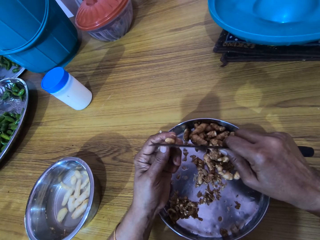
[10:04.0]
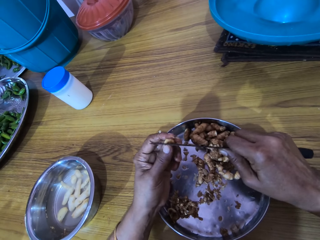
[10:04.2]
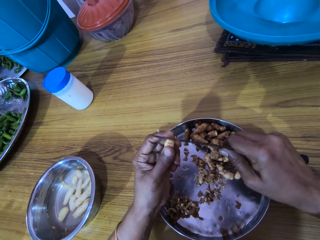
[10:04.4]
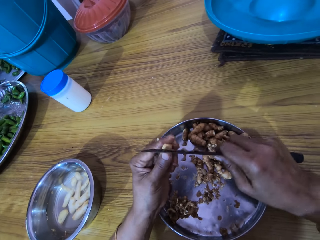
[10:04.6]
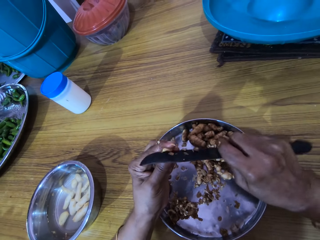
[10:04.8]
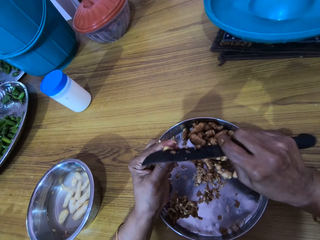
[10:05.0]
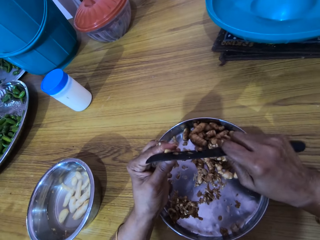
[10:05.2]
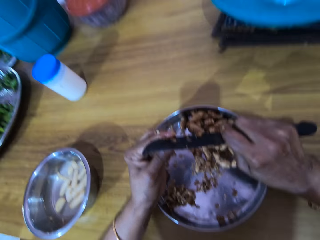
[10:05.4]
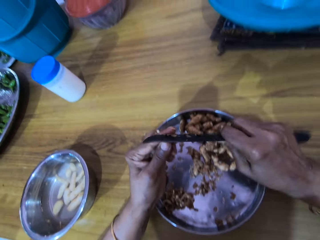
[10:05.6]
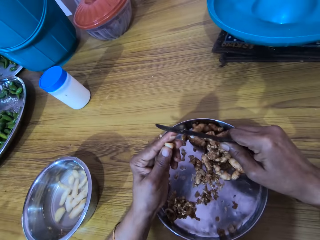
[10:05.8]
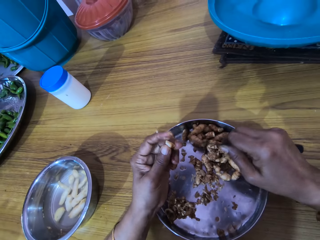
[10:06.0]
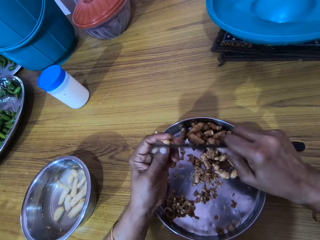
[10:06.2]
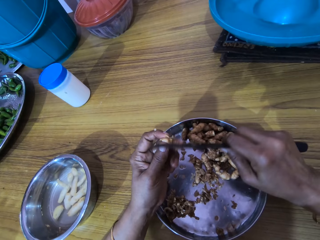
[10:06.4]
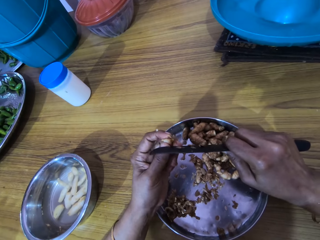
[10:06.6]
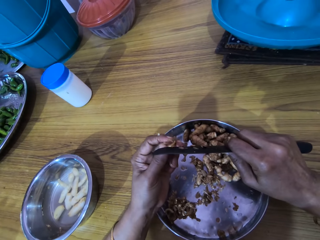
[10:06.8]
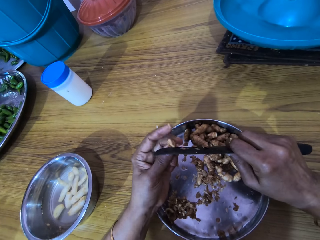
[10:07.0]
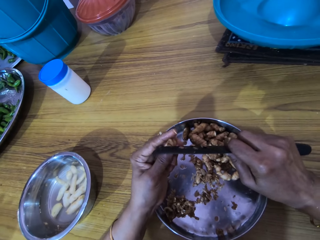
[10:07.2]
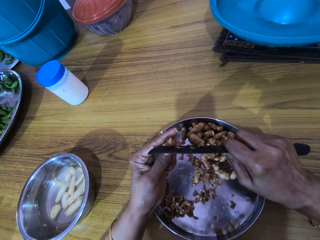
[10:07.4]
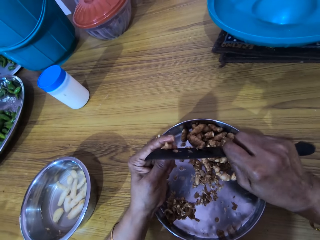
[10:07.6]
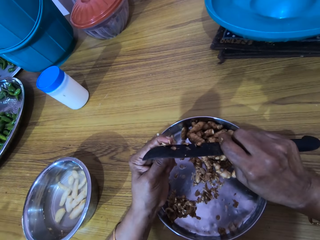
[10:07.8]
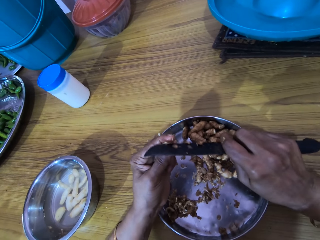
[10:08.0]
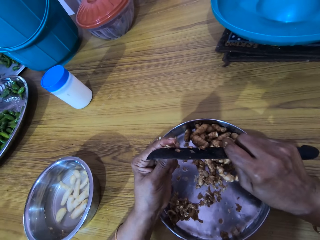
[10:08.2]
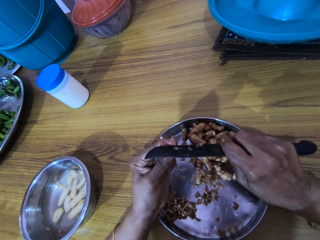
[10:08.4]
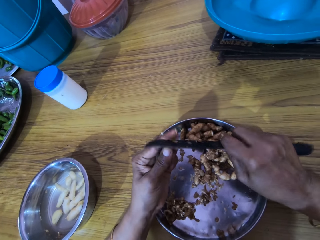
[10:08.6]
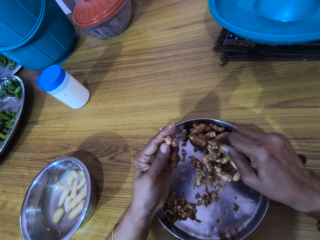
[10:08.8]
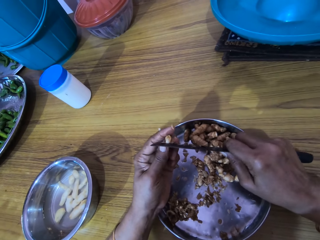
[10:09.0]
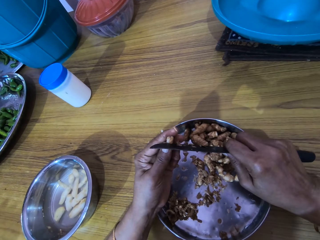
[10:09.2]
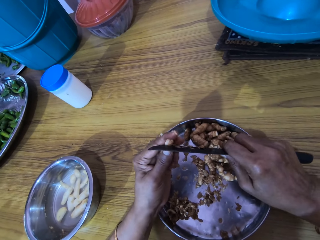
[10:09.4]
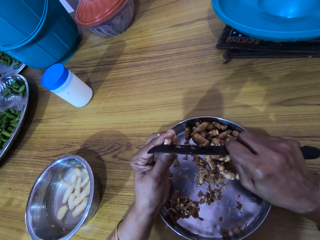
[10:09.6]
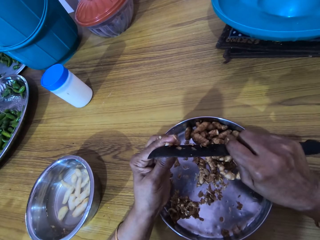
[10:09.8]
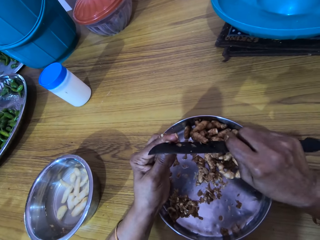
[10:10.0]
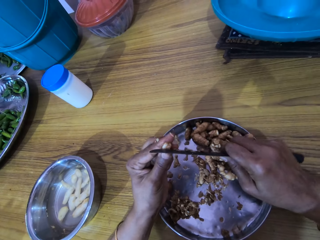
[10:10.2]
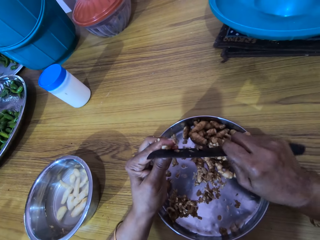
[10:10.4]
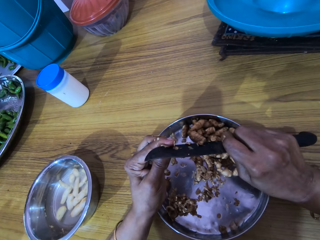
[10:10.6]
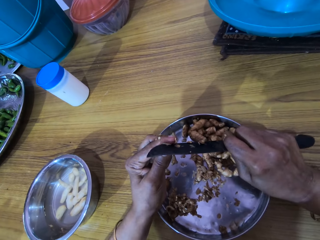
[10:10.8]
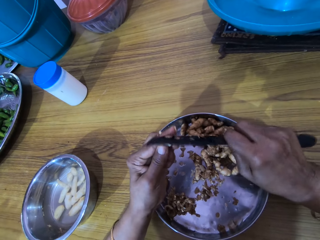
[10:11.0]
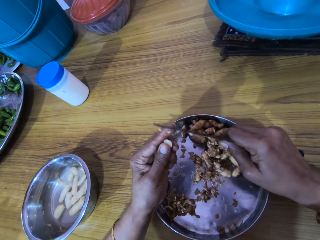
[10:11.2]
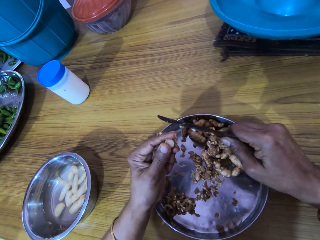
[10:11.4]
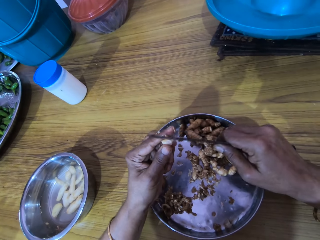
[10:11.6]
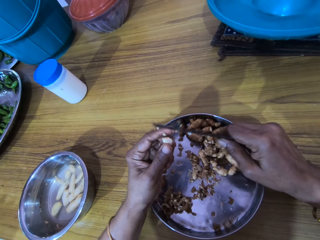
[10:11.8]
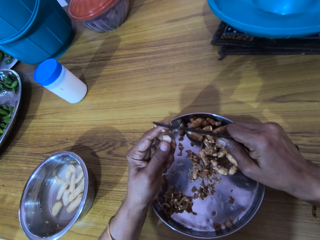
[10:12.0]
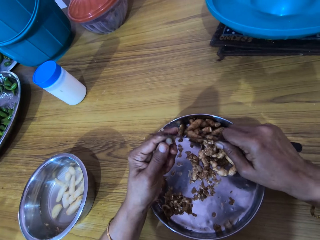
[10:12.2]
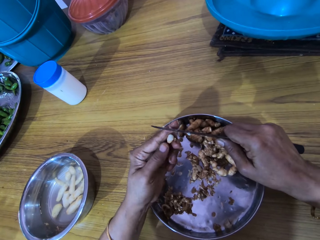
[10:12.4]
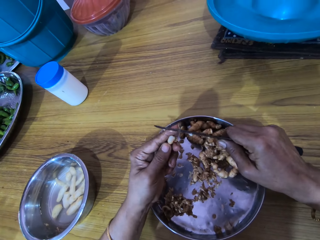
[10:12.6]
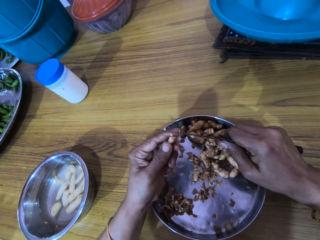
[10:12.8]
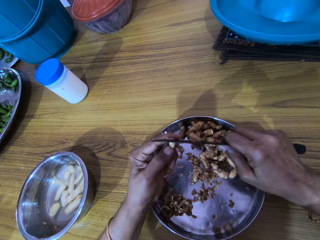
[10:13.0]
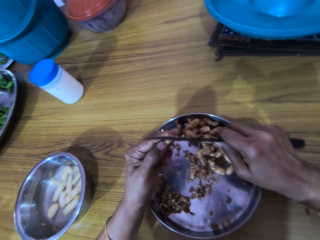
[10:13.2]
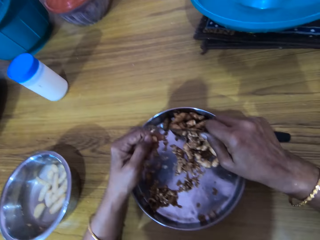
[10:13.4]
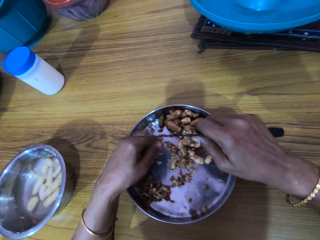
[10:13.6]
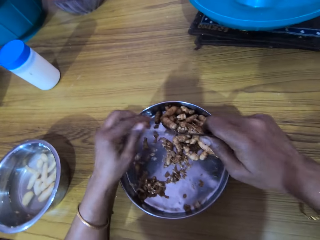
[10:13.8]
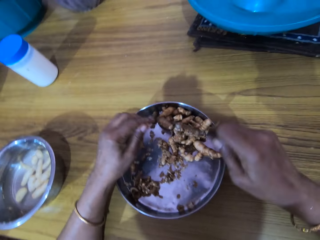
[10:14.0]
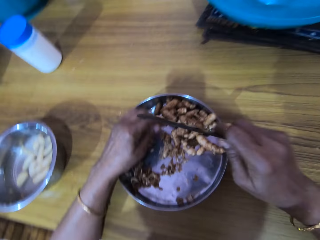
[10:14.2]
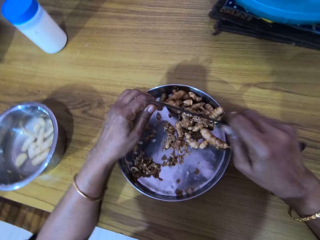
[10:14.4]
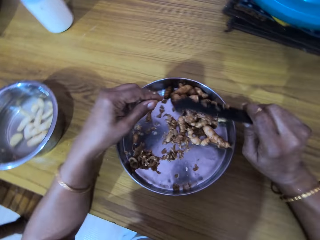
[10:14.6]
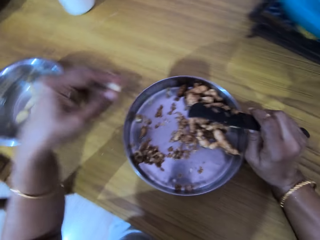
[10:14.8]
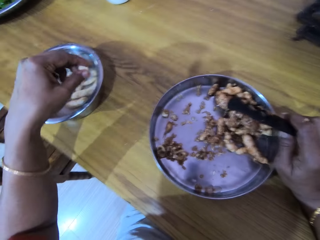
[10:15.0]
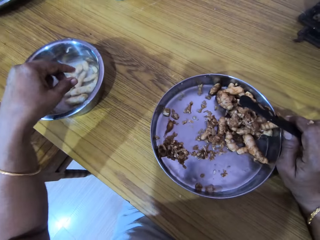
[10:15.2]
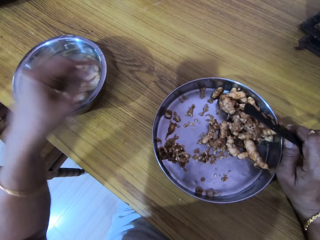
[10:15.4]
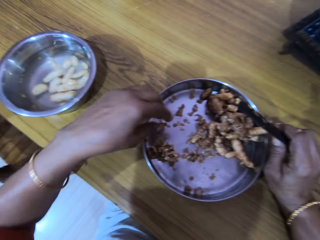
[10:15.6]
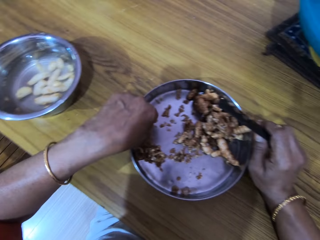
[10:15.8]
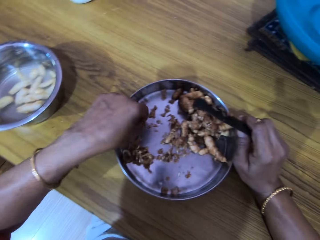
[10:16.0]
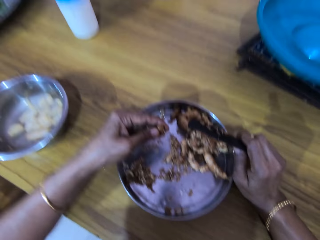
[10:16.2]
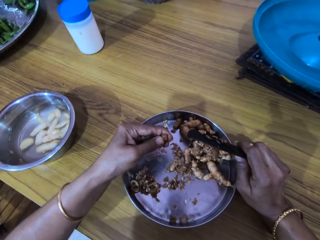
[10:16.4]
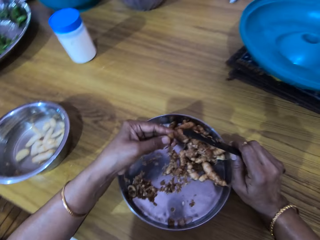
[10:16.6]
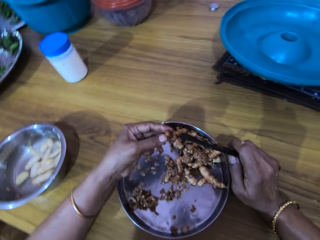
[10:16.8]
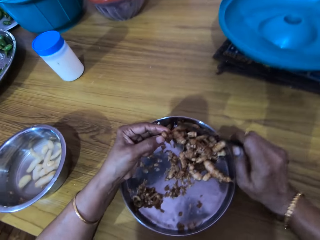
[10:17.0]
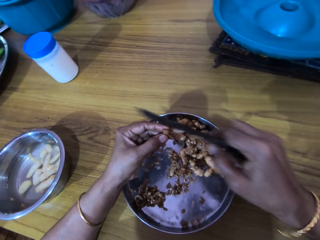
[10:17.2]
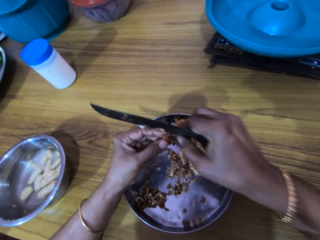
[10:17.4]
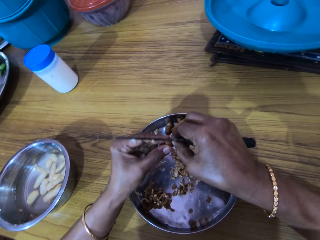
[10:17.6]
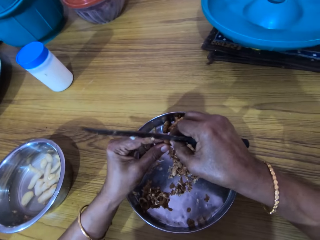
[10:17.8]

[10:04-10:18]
The camera wearer shakes the knife. She drops the cocoyam into the bowl of water on the table with her left hand. She picks a cocoyam from the bowl with her left hand.

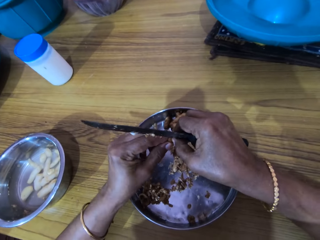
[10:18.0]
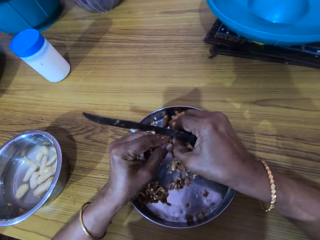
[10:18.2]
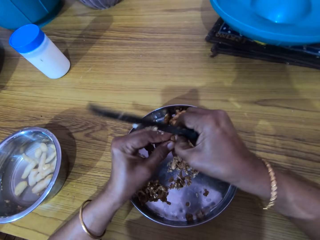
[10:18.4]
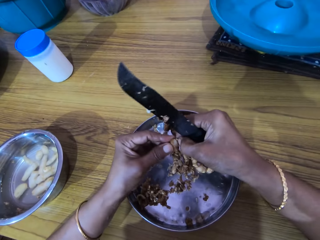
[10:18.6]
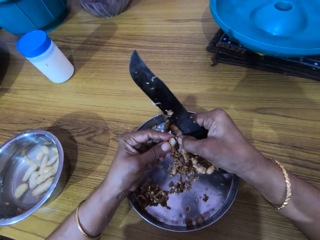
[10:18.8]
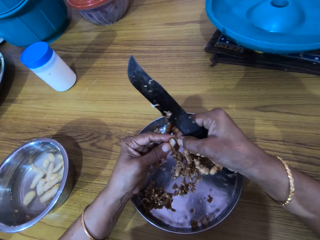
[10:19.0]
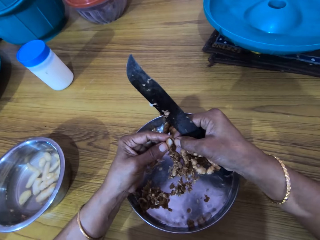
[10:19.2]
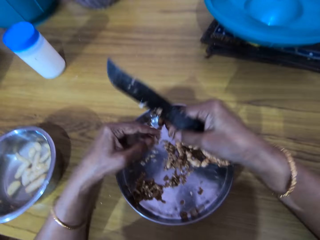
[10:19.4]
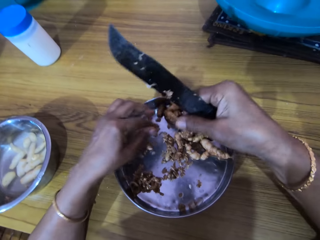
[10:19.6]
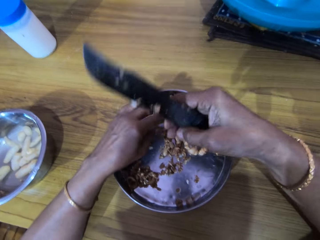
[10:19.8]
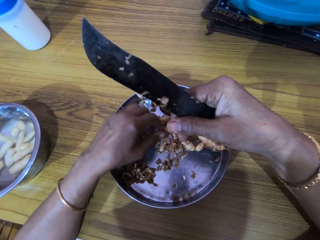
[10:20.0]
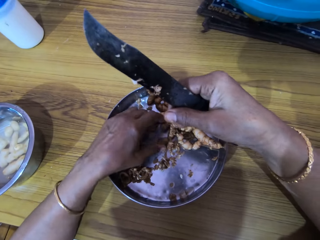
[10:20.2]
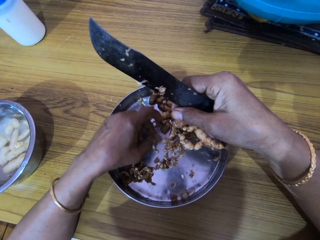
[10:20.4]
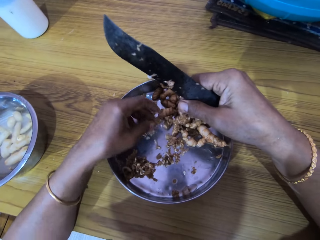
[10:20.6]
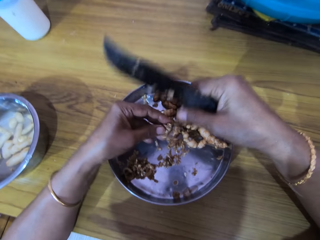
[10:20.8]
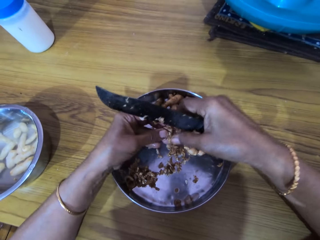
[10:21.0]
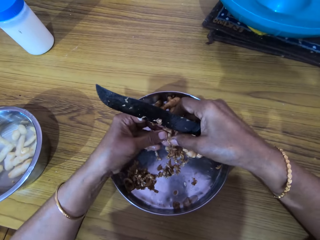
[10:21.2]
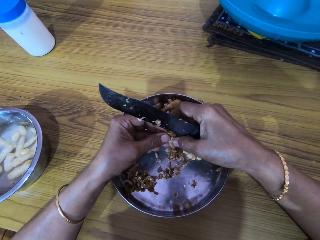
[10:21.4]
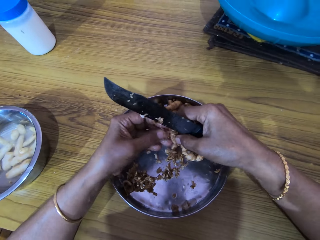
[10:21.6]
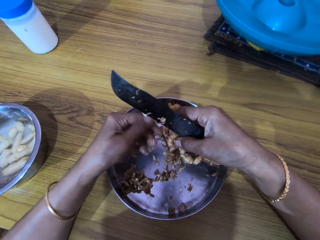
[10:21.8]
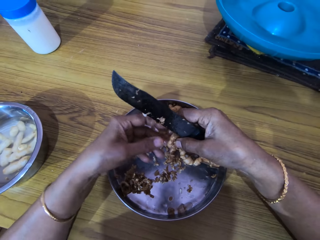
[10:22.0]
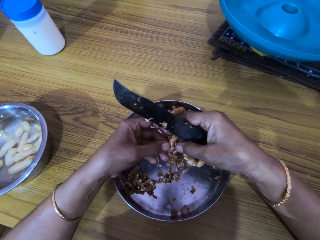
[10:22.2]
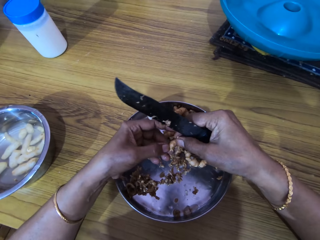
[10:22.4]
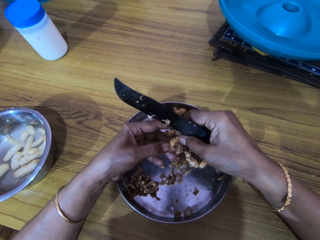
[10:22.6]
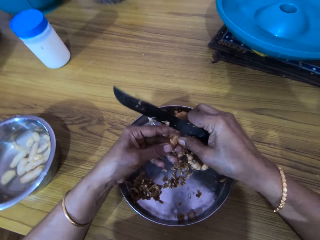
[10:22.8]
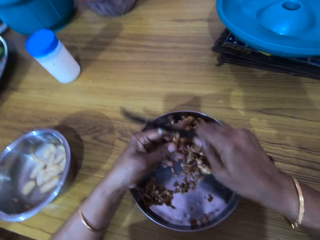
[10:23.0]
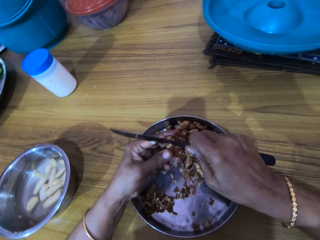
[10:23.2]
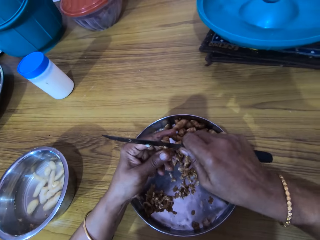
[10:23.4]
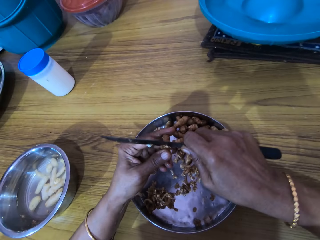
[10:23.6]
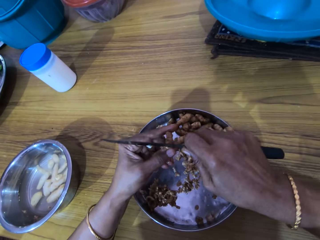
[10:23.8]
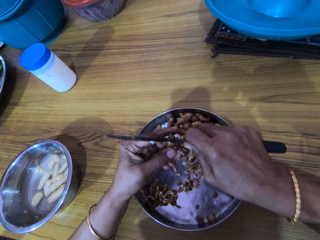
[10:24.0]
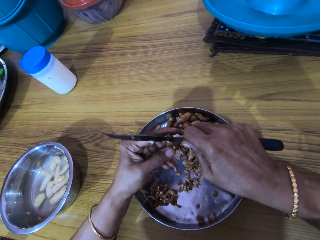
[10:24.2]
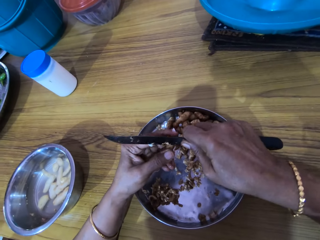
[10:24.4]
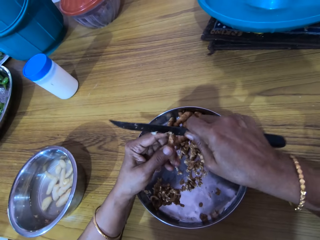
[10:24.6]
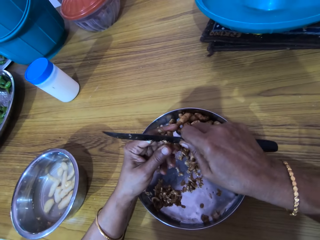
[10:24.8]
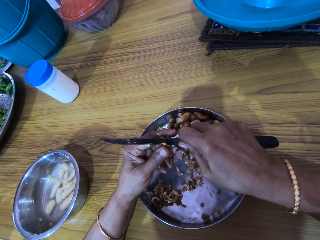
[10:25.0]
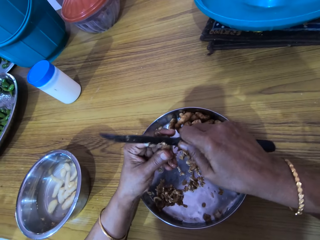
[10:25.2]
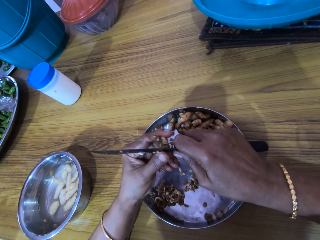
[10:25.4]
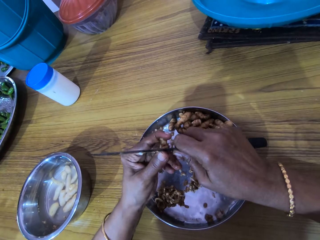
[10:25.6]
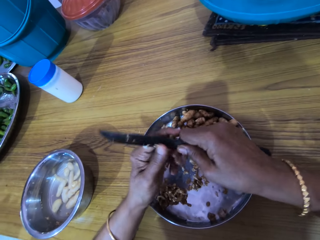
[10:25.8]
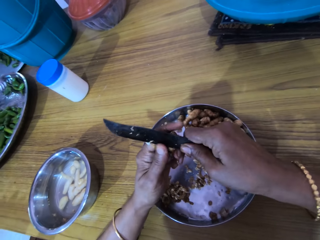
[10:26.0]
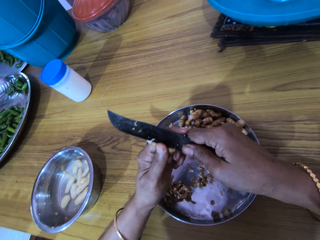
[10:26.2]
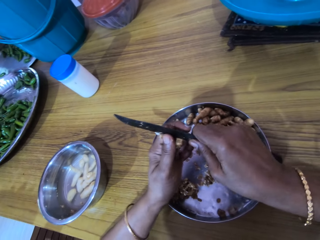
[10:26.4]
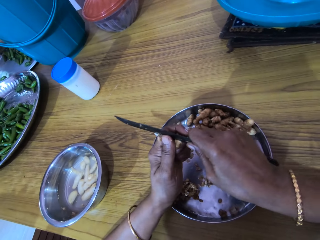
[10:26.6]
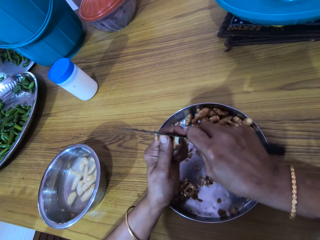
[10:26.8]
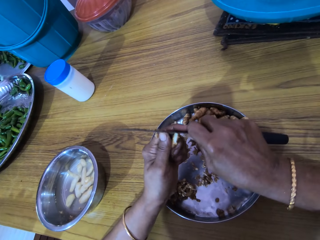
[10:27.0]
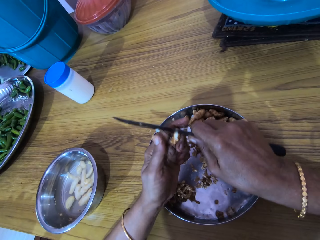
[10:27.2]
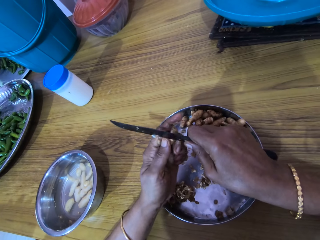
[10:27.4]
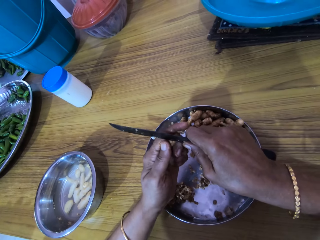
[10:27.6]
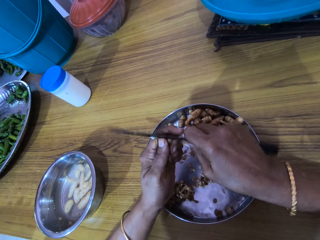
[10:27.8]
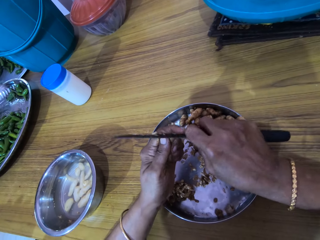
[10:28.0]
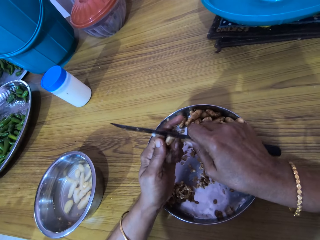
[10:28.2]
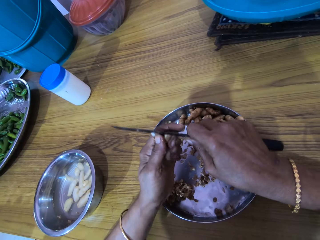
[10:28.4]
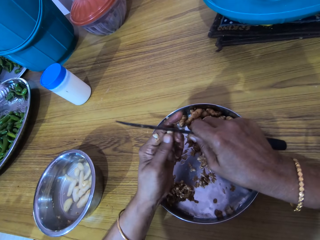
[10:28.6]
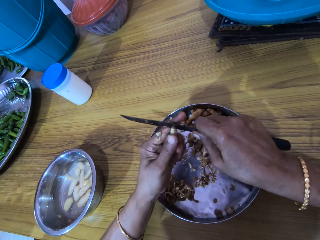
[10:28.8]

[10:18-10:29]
The camera wearer peels the cocoyam with her right hand. She cuts the ginger or cocoyam with the hand. She drops the cocoyam in the bowl with her left hand. She picks a cocoyam from the bowl with her left hand. She passes the cocoyam from her left hand to her right hand. She holds the cocoyam with both hands. She holds the cocoyam with her left hand. She peels the cocoyam with the knife in her right hand.
